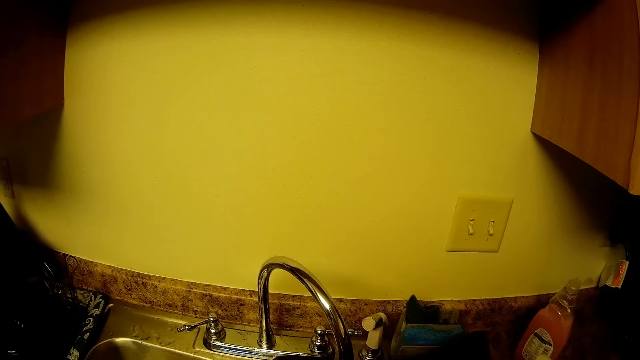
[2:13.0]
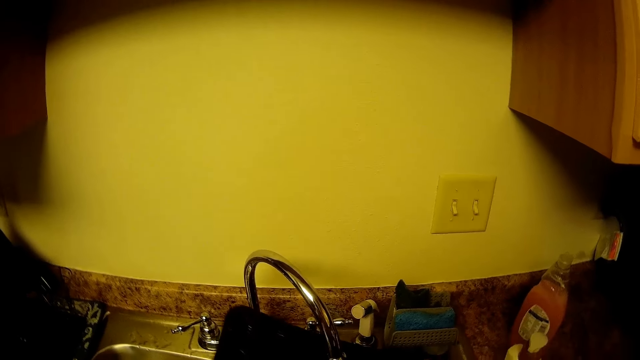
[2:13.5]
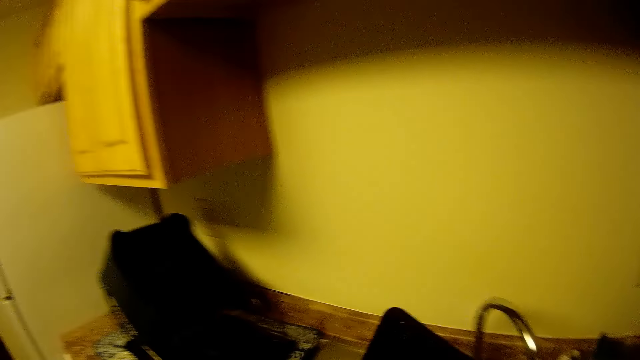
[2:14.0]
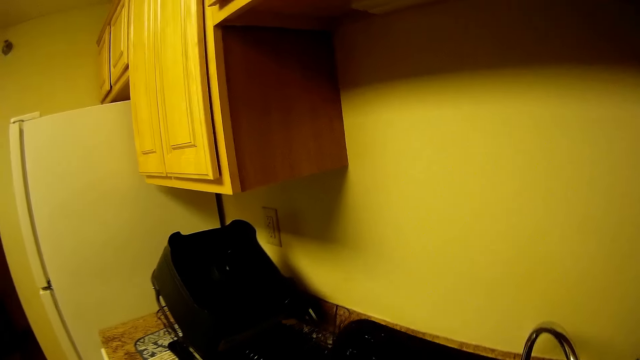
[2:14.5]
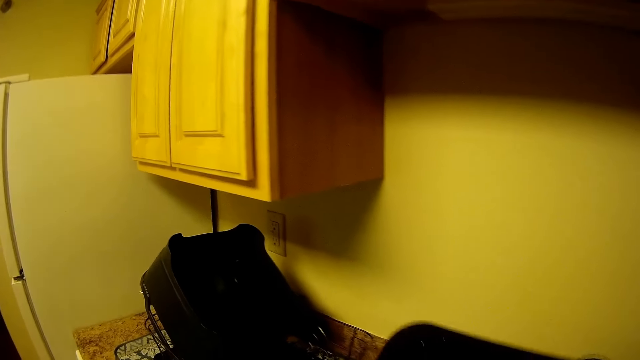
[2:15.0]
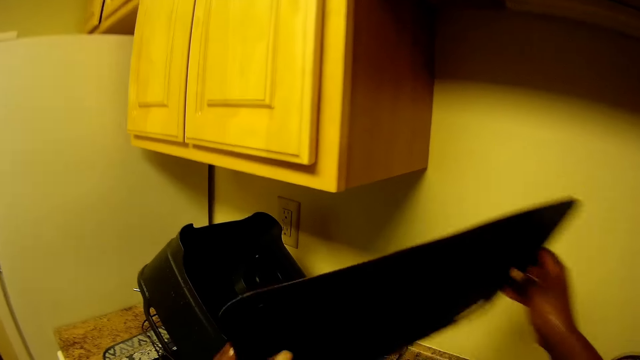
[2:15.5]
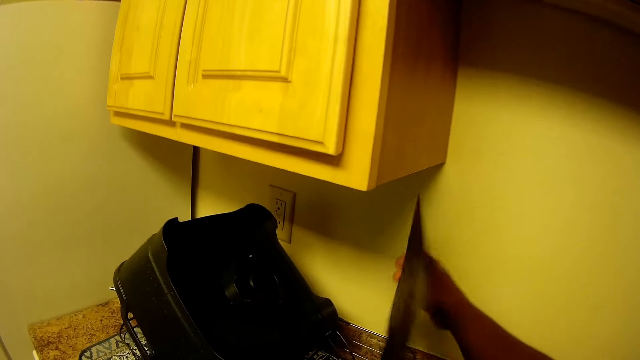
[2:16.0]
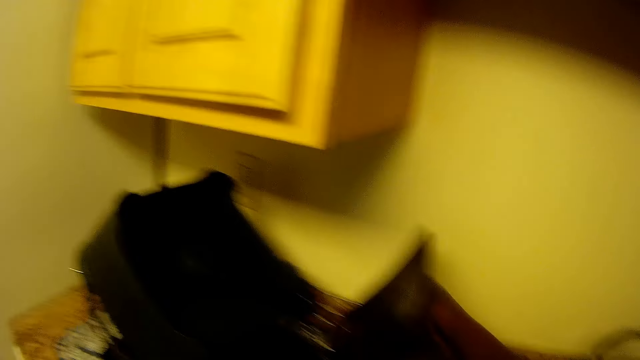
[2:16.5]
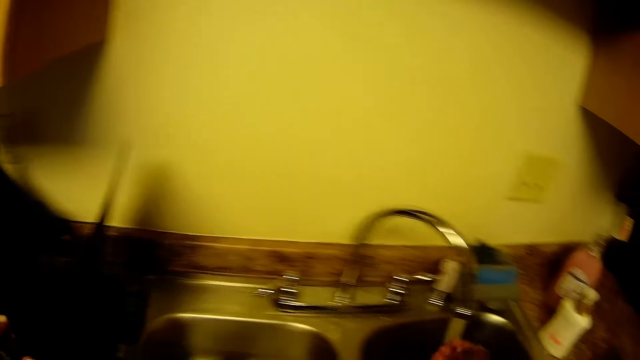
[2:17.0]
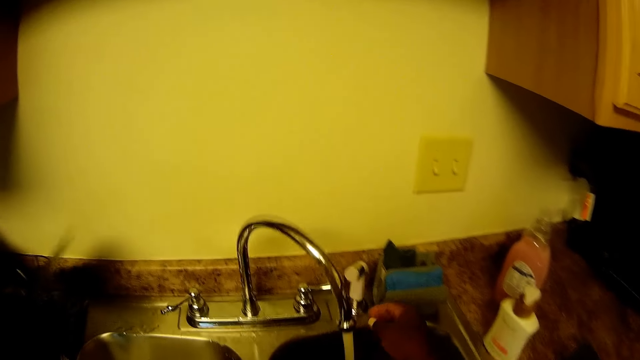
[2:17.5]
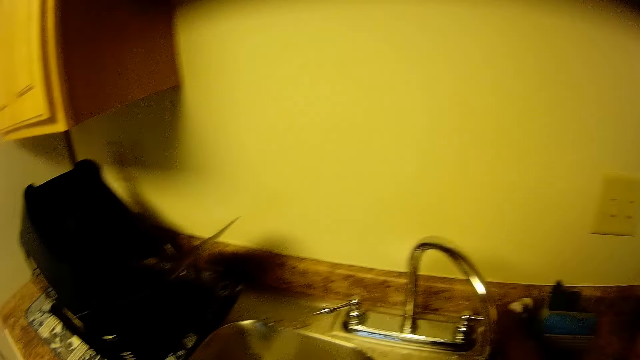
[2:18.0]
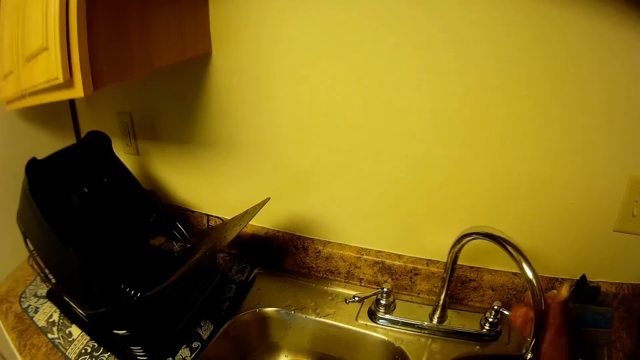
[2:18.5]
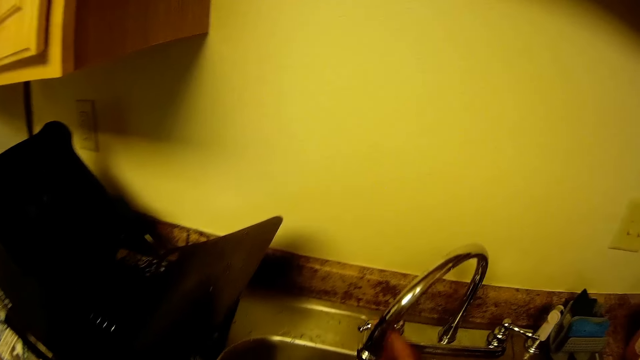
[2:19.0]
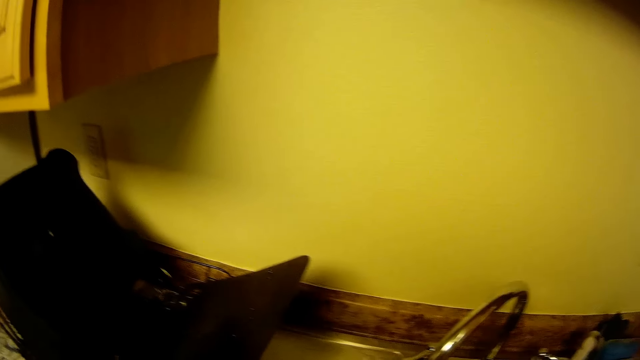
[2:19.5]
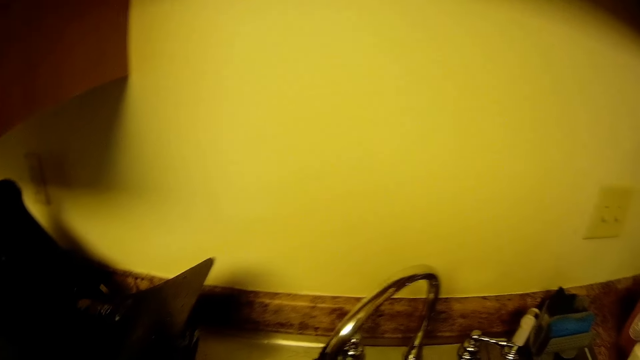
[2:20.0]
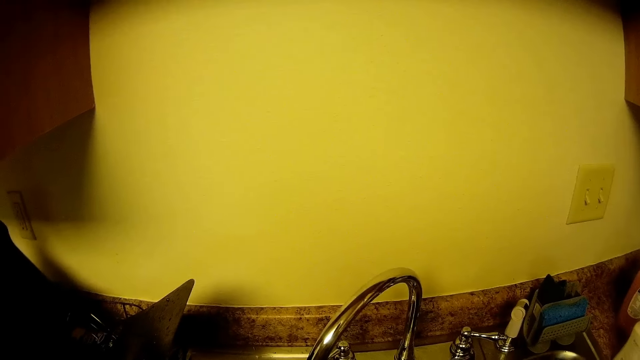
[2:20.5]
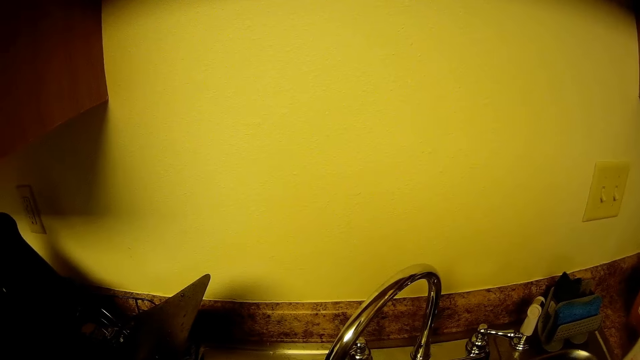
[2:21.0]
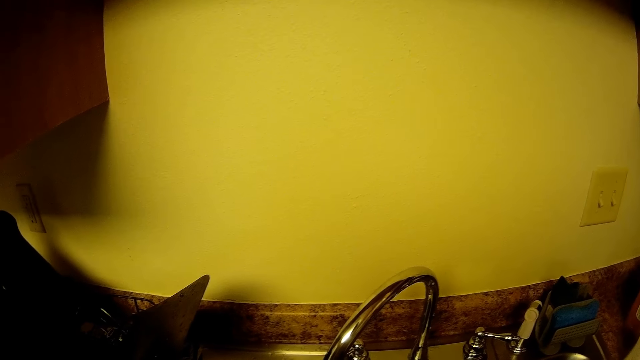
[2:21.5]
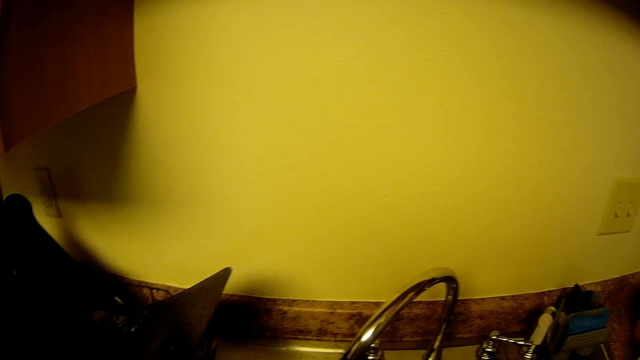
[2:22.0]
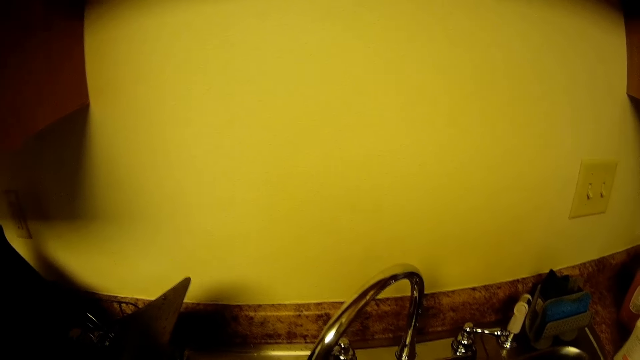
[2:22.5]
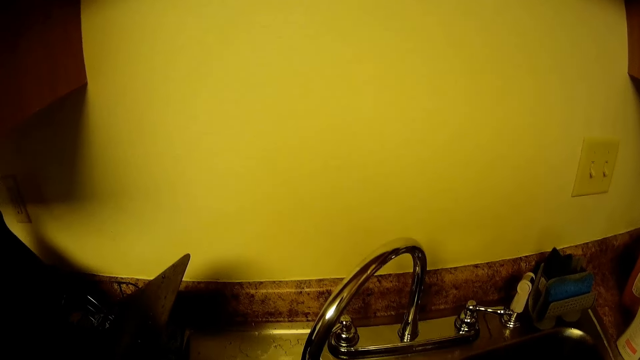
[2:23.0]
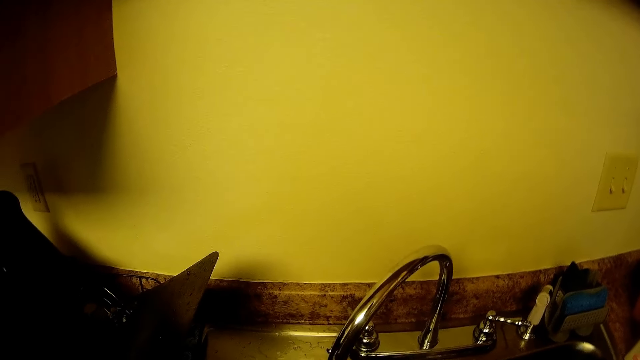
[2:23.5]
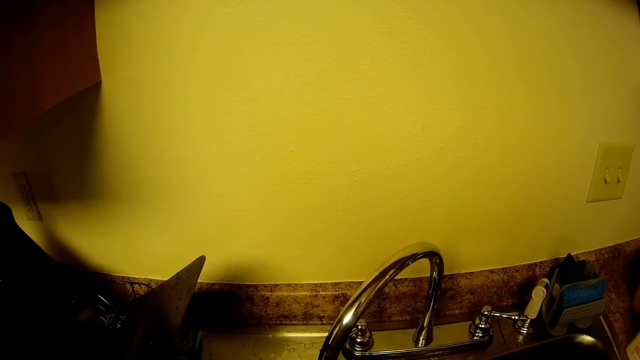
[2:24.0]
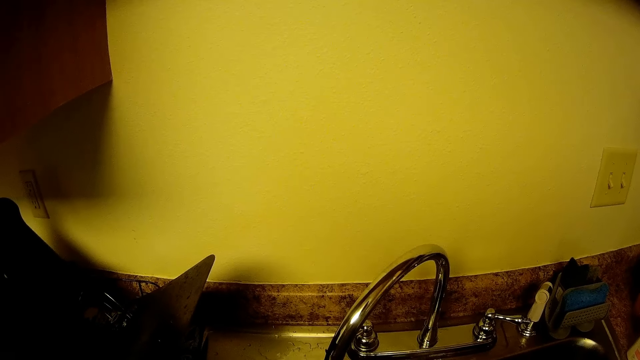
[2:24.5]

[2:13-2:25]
The camera wearer places the tray on the dish rack with both hands. She rinses the right hand. She turns off the kitchen sink's tap with her right hand. She adjusts the spout of the kitchen sink's tap to the other sink with her right hand.

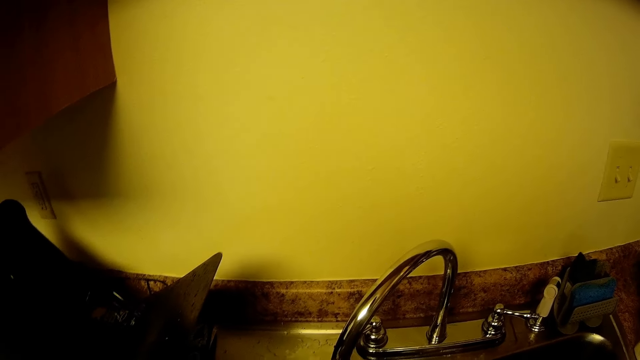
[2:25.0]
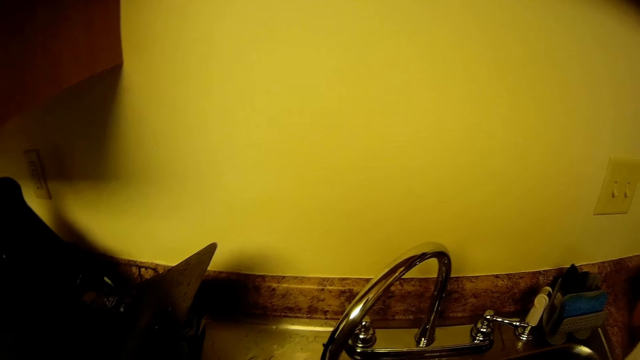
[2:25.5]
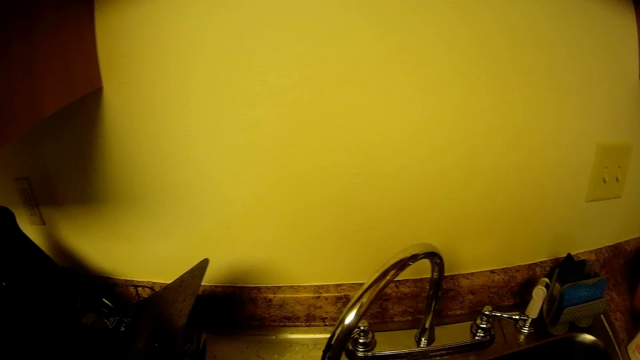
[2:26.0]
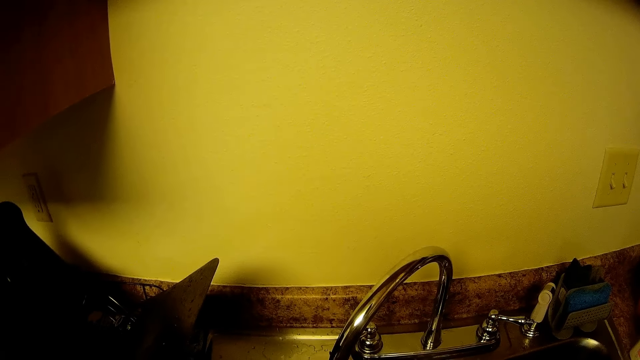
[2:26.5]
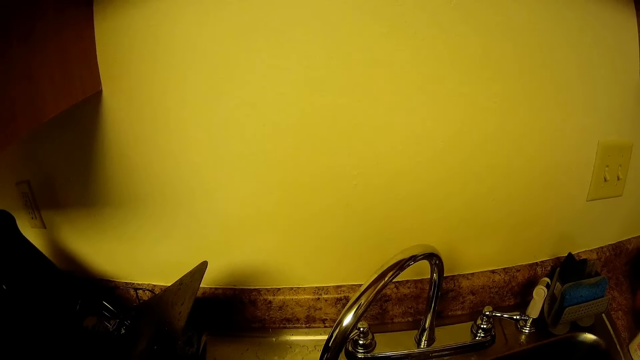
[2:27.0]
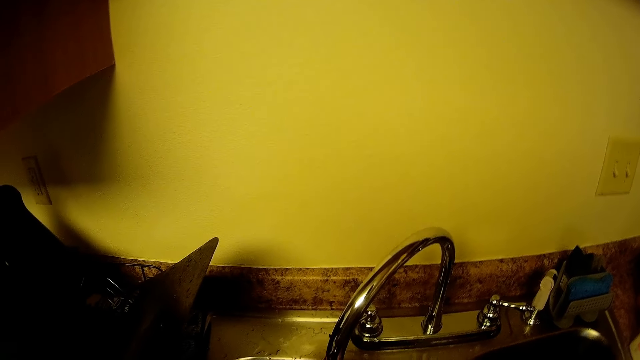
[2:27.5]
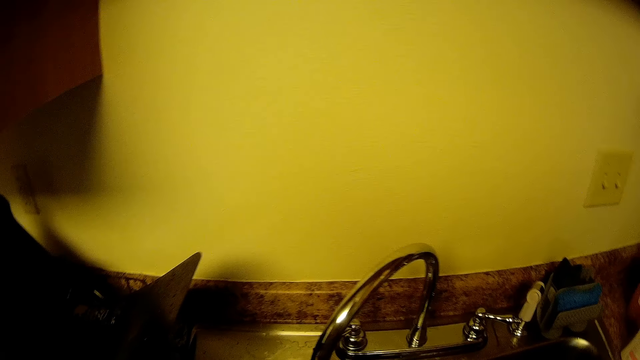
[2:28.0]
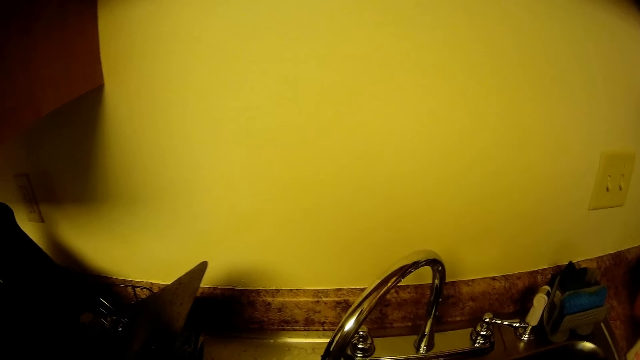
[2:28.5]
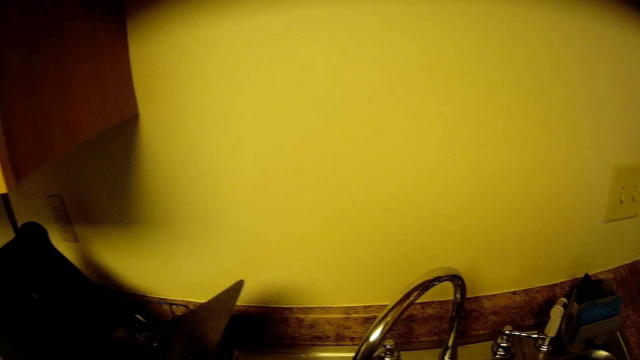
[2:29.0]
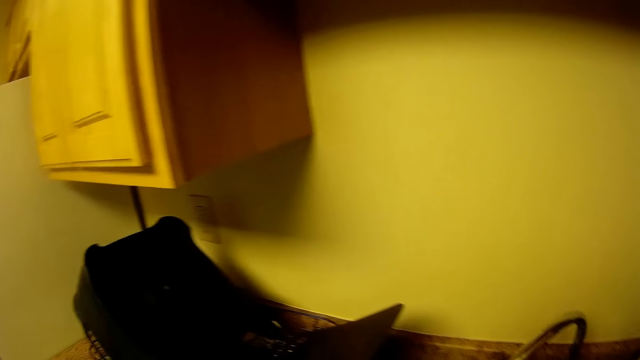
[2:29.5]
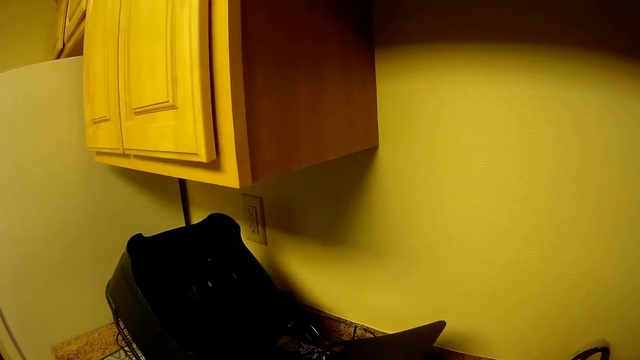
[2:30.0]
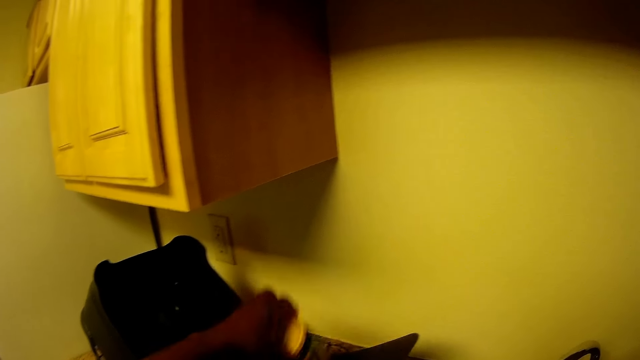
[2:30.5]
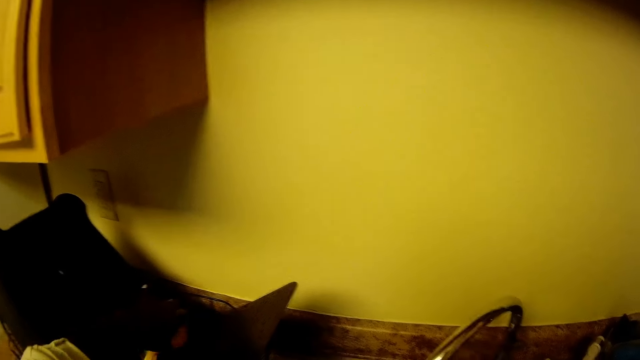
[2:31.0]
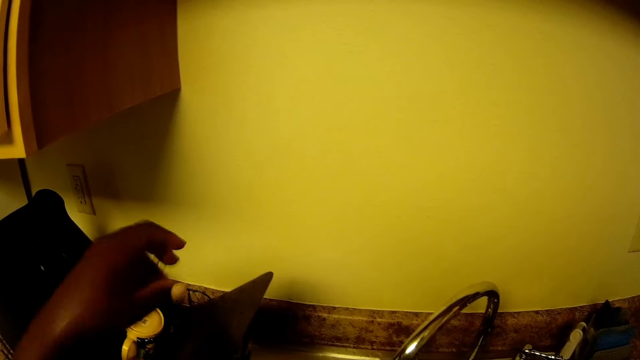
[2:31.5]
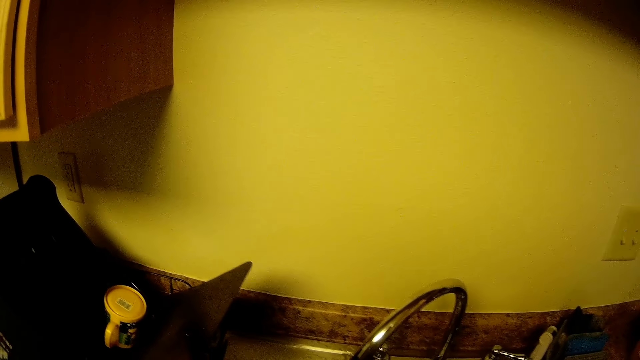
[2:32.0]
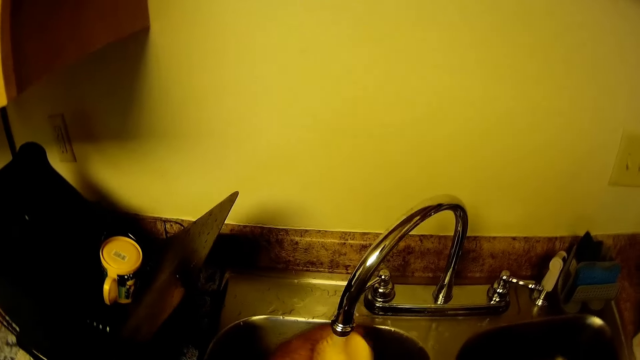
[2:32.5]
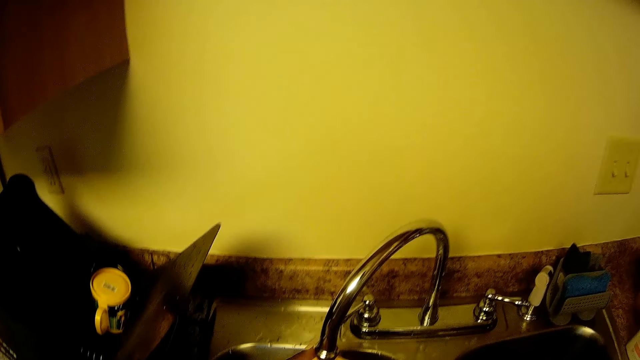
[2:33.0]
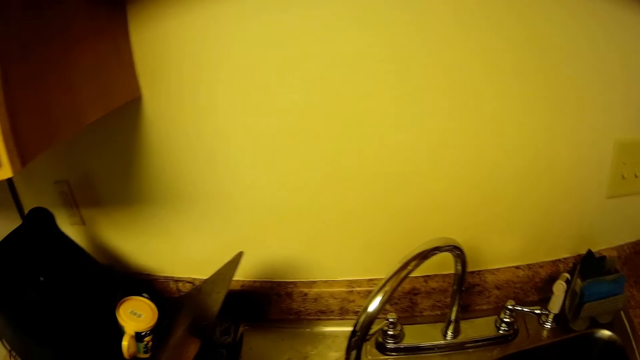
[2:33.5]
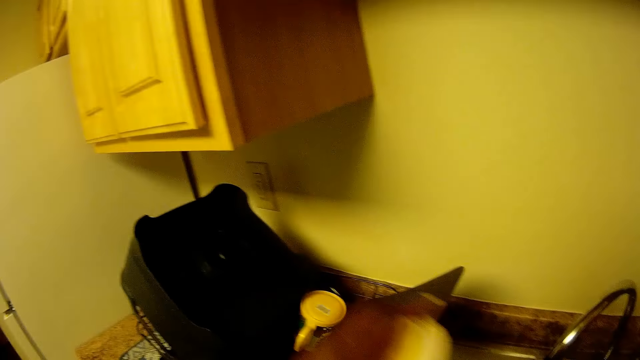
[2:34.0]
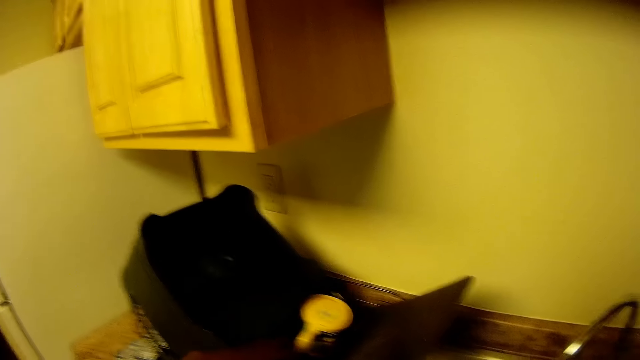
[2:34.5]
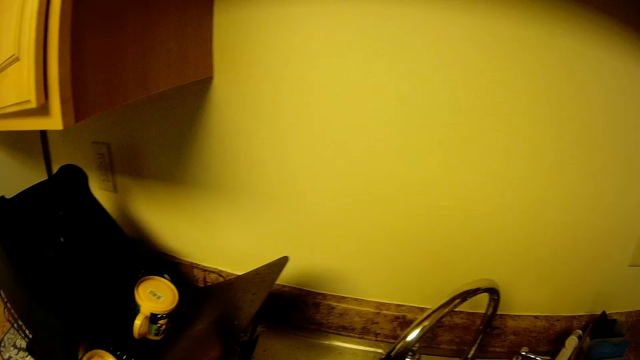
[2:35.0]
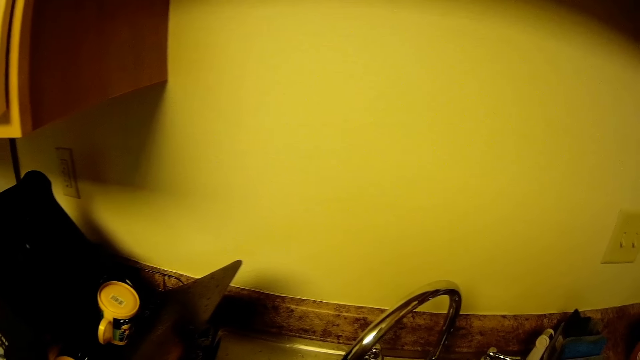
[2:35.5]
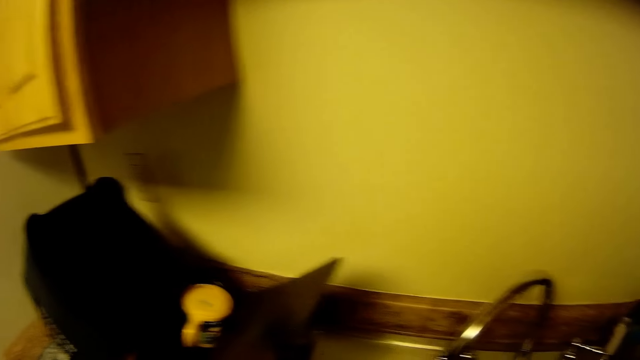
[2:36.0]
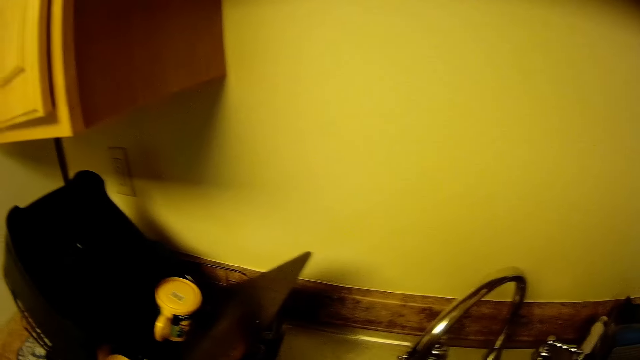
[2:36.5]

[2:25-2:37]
The camera wearer places a cup on the dish rack. She rinses the cup in her left hand with water from the kitchen sink's tap. She places the cup on the dish rack.
